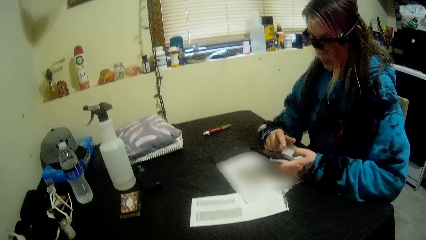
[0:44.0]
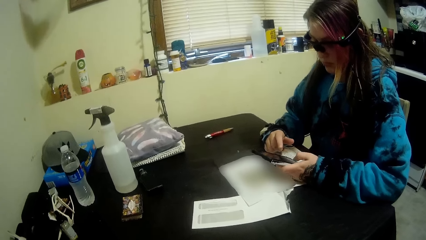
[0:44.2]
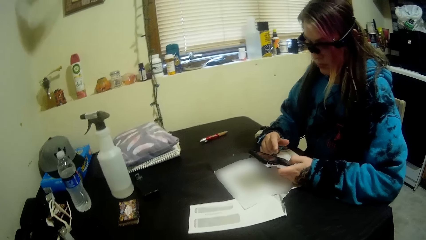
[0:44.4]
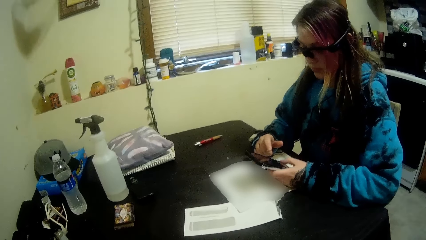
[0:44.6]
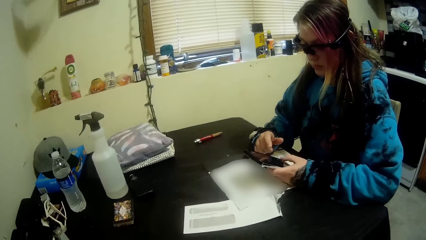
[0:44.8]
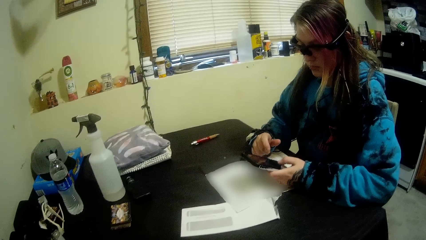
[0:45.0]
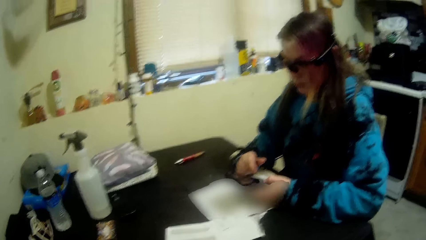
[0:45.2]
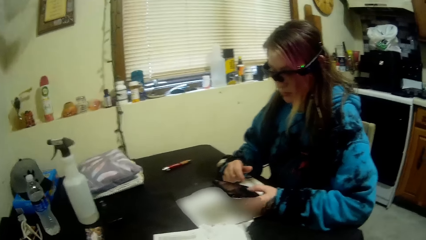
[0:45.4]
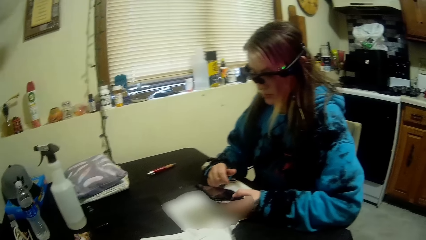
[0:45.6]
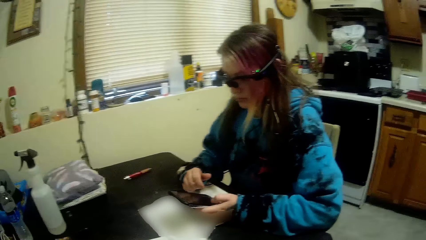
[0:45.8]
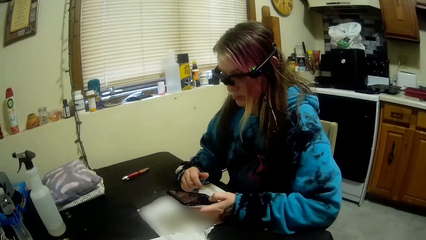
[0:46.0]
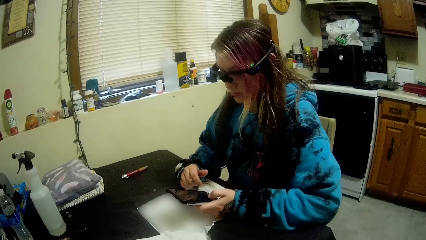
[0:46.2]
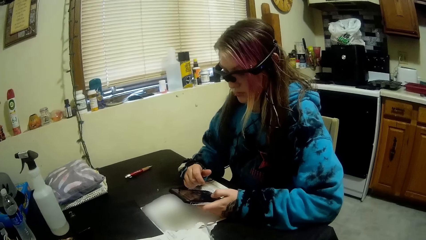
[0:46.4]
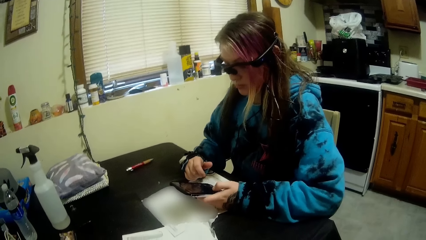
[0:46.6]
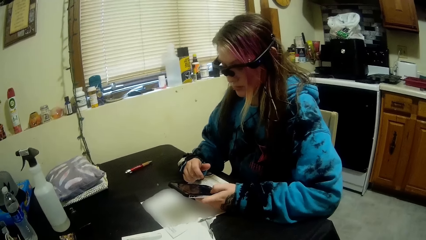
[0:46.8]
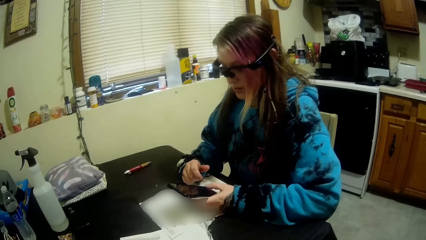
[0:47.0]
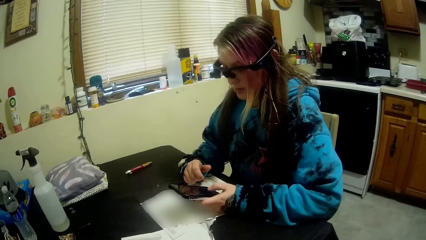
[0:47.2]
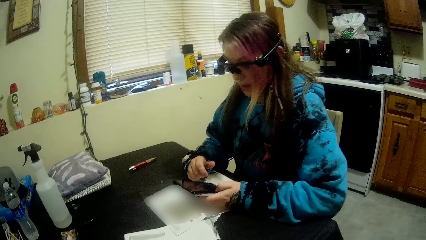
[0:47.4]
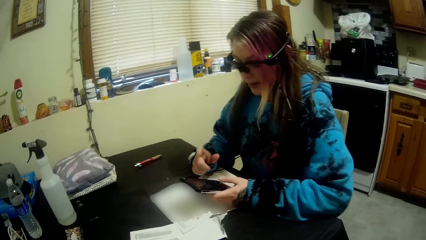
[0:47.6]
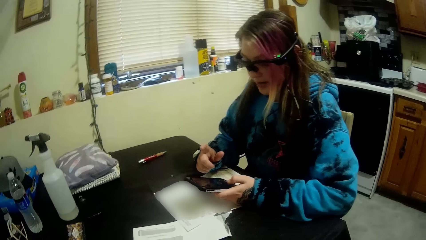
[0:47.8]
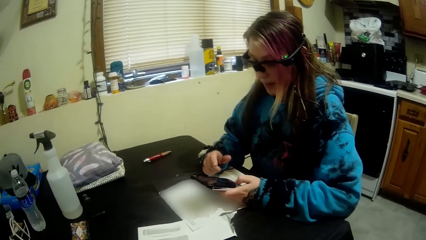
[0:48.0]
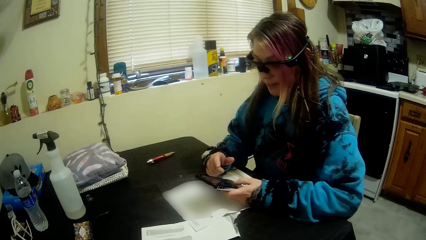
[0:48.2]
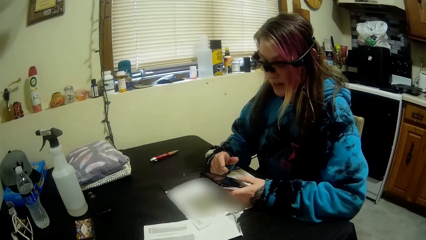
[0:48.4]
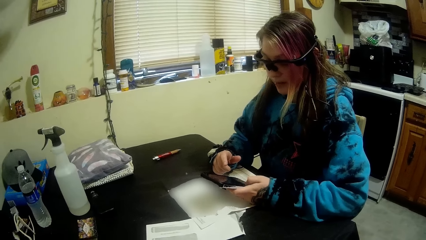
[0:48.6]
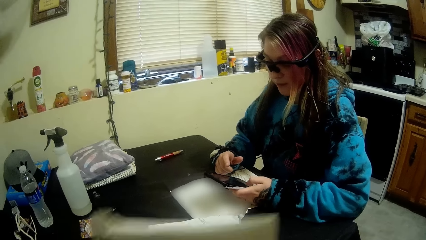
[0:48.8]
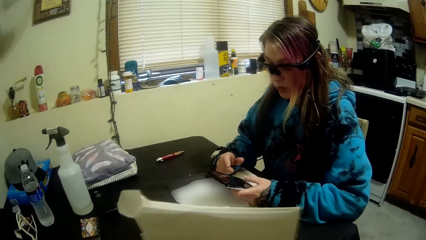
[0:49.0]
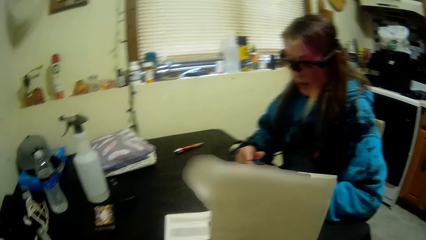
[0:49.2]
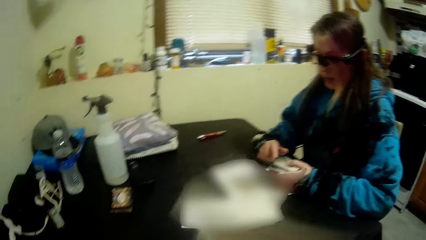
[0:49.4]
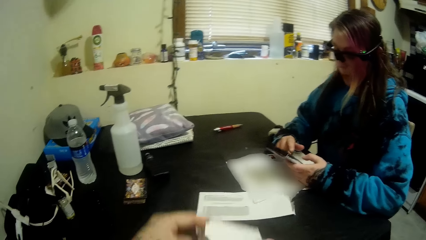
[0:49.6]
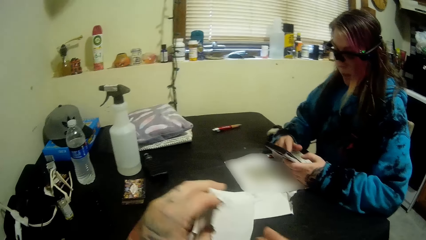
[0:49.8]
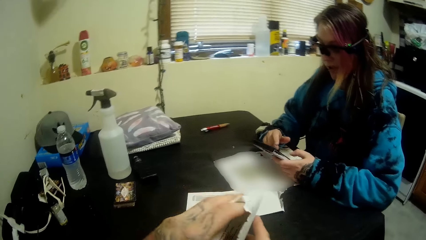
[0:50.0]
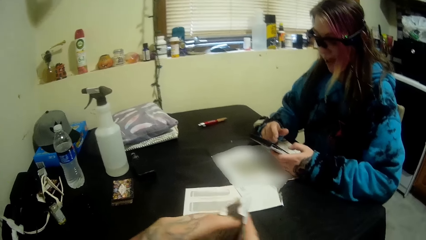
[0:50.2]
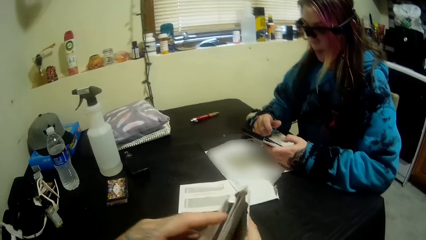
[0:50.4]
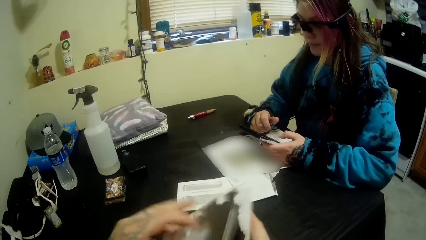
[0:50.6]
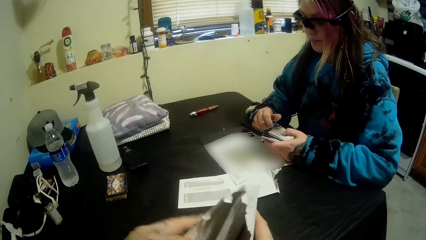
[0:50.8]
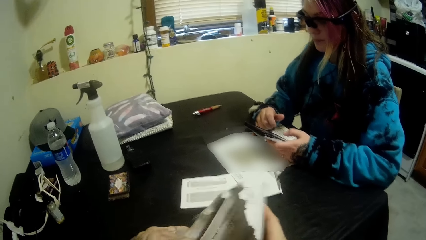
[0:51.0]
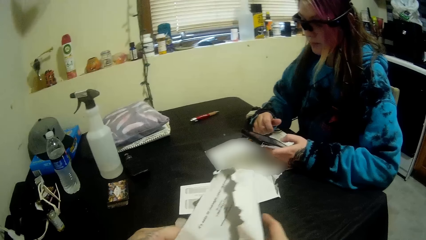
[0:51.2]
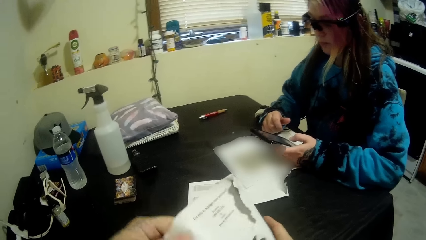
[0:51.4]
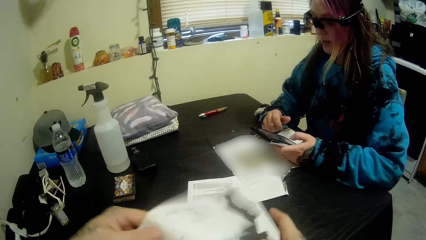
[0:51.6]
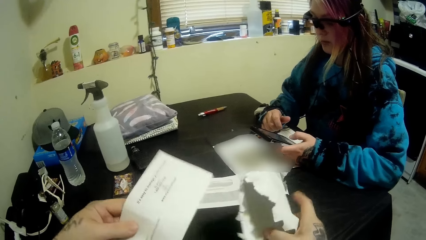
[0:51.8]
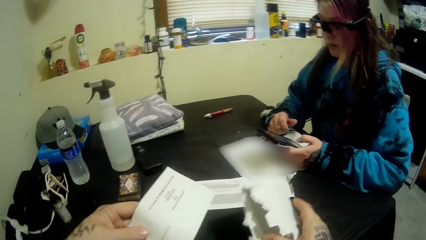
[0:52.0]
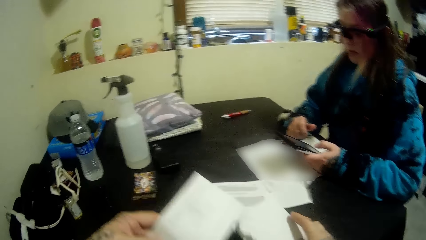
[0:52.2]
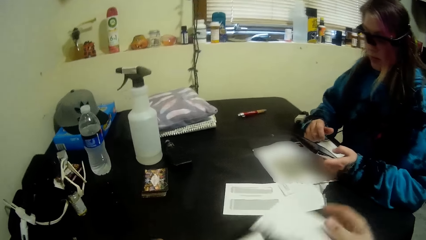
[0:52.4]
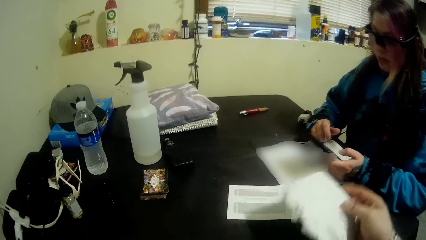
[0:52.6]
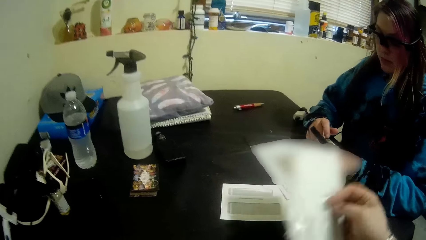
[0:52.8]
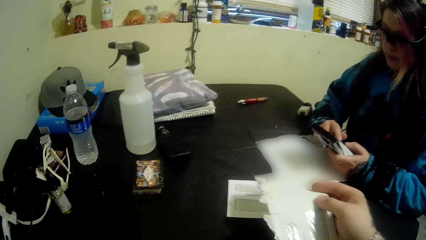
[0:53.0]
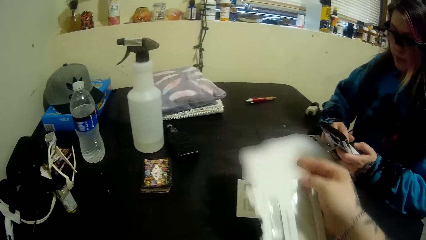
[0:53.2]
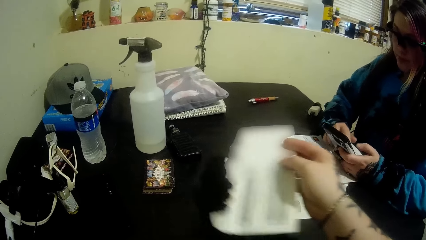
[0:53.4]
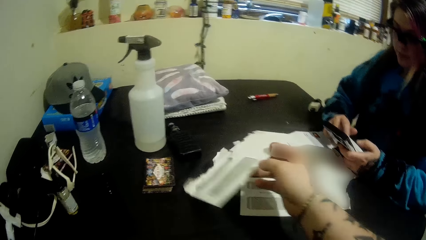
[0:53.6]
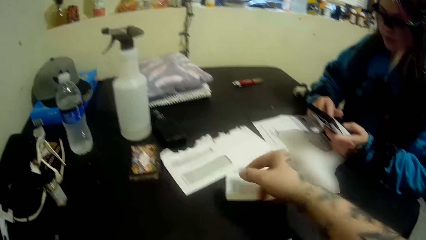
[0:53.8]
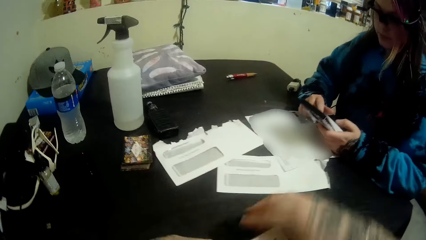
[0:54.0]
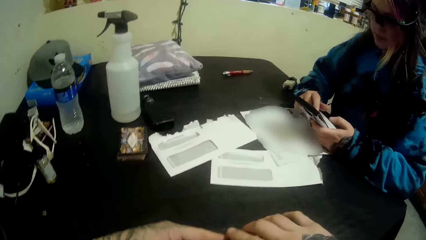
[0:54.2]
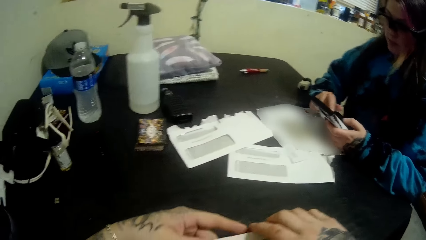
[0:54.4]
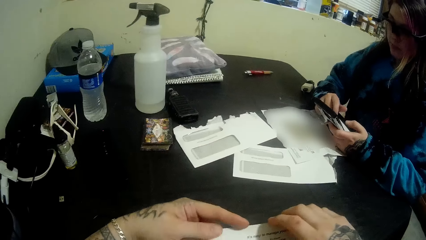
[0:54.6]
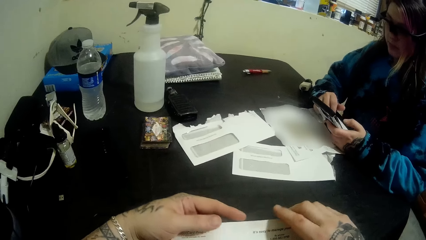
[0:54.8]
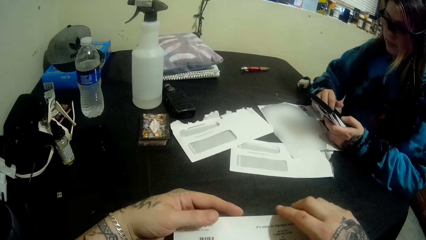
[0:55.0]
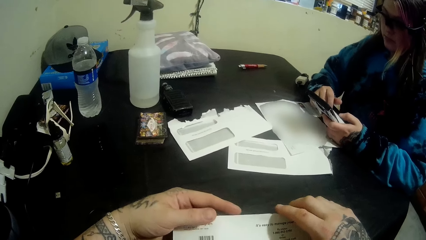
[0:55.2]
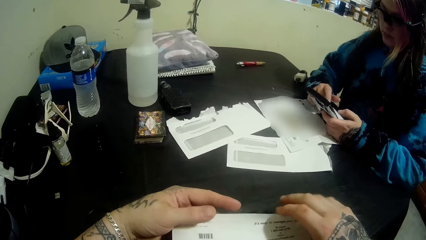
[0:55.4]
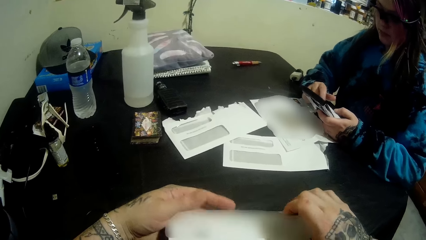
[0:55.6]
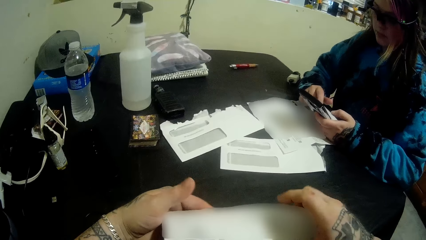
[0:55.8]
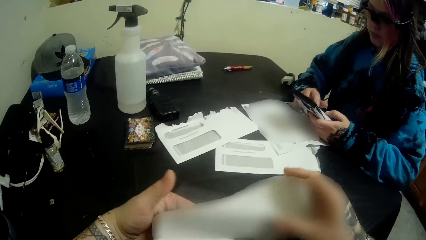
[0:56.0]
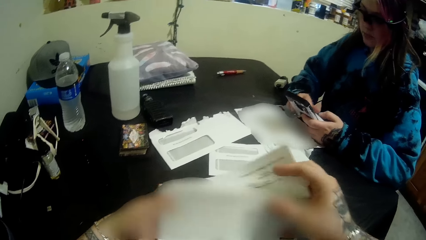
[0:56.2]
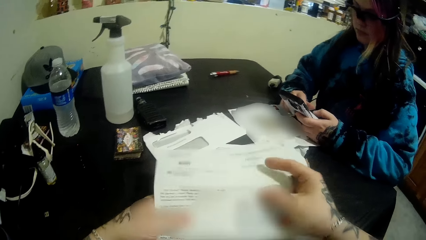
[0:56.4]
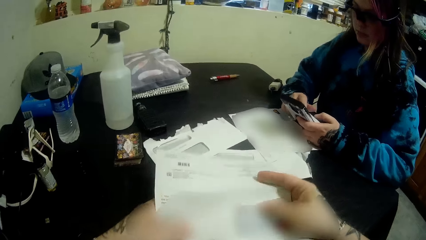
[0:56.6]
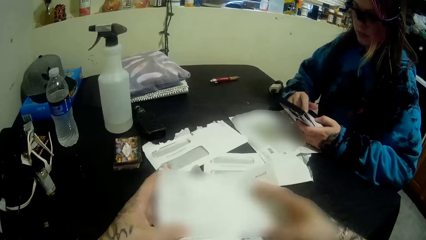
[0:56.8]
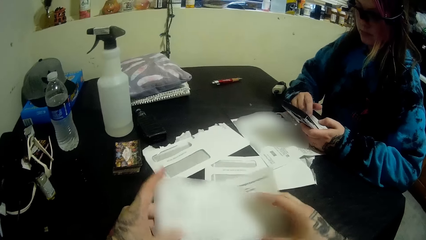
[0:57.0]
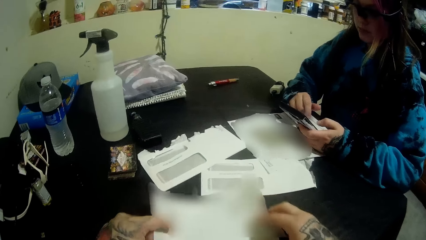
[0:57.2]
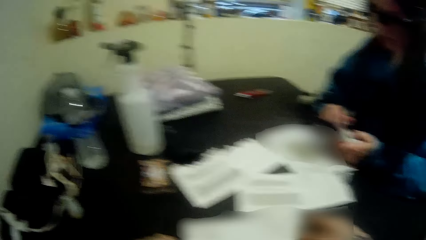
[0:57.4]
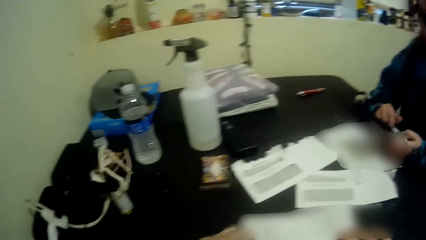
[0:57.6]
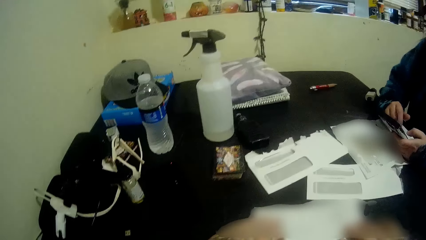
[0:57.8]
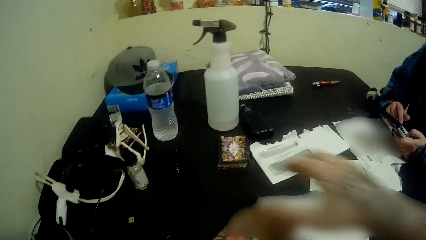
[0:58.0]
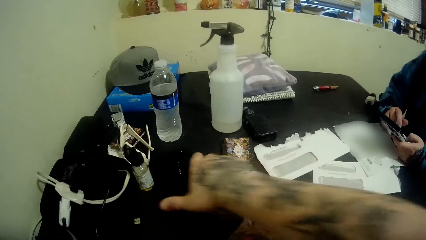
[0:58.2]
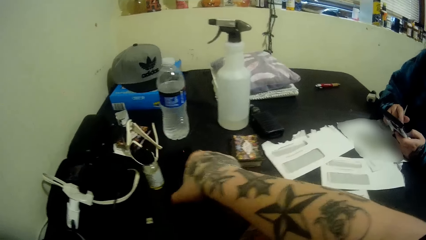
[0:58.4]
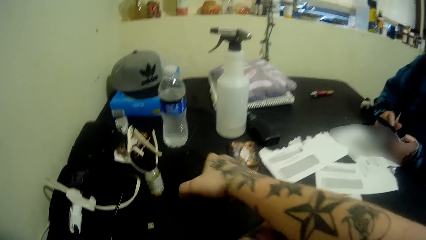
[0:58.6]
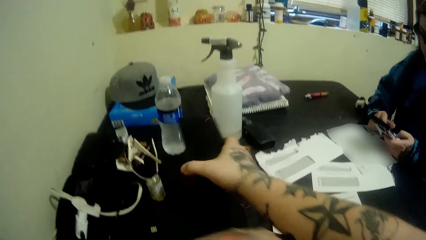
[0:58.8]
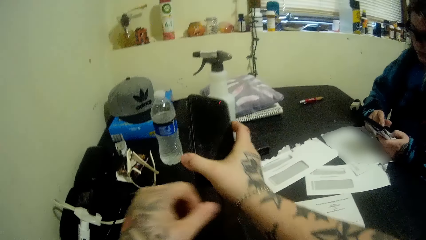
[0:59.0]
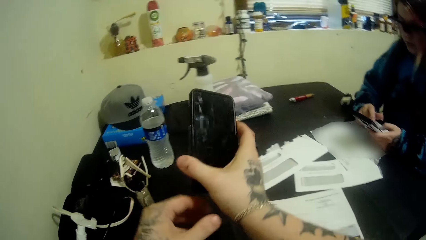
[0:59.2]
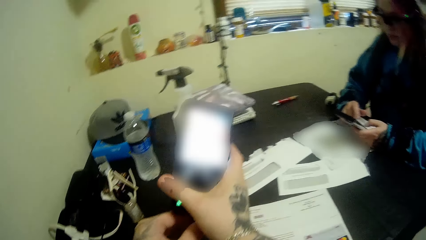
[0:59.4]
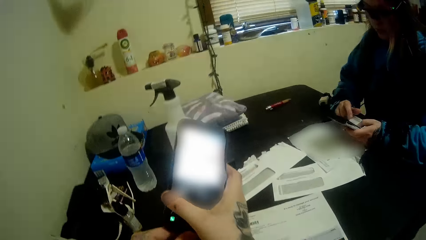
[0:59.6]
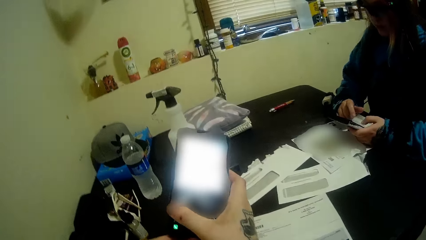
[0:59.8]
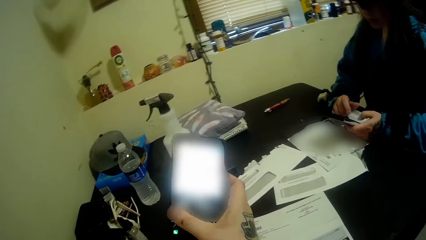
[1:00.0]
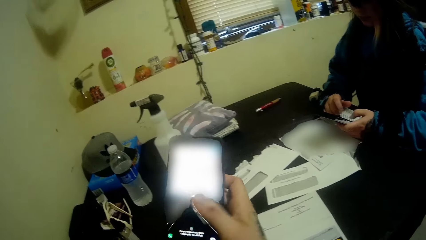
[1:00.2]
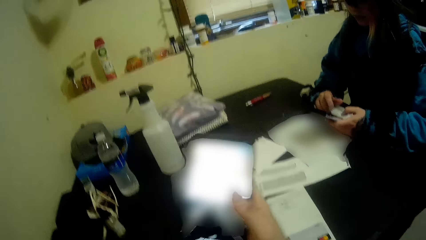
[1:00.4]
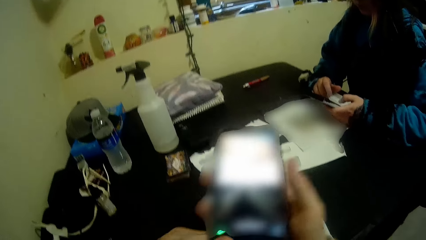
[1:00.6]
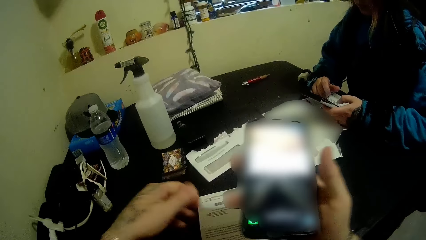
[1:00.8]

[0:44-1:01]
The woman talks to the camera wearer. The camera wearer opens the envelope, brings out a paper from the envelope and holds the envelope. They drop the envelope on the table. They unfold the paper and hold the paper. They drop the paper on the table. They pick up the phone from the table and hold the phone.
